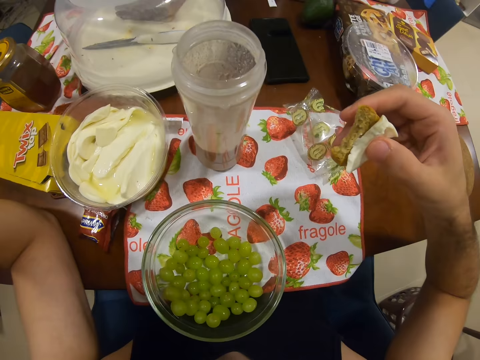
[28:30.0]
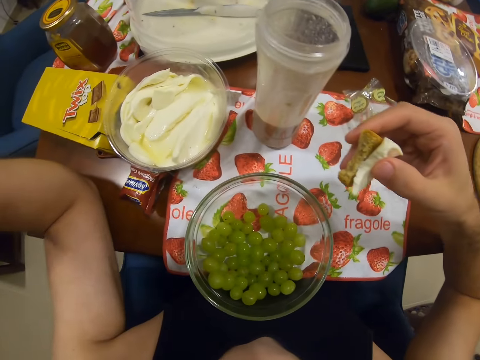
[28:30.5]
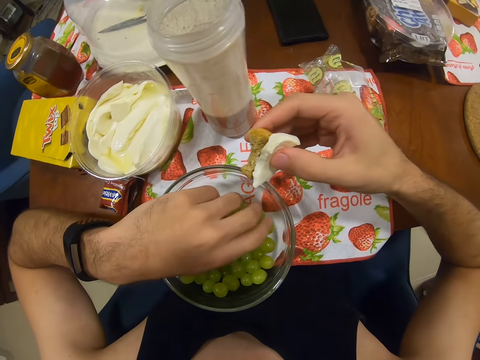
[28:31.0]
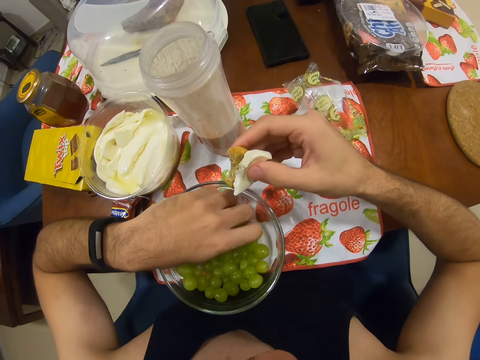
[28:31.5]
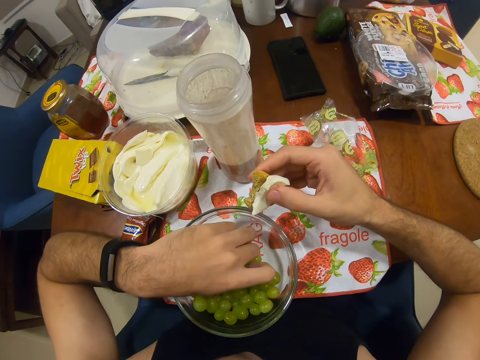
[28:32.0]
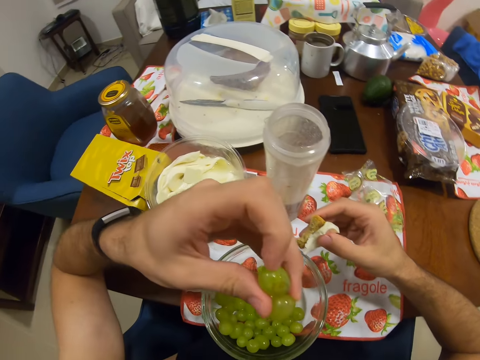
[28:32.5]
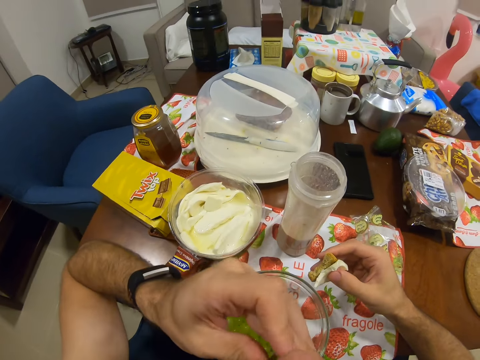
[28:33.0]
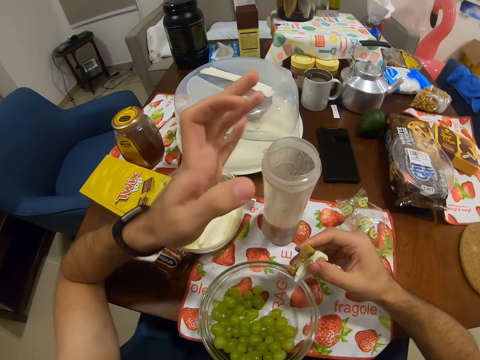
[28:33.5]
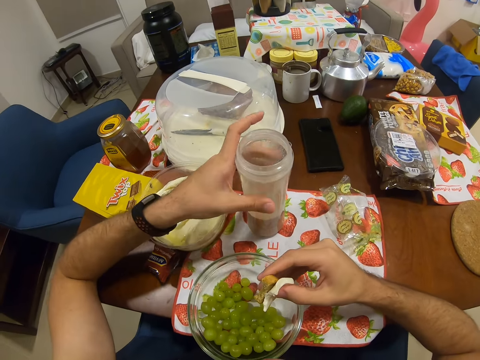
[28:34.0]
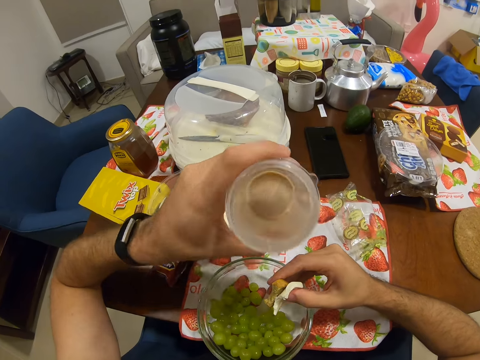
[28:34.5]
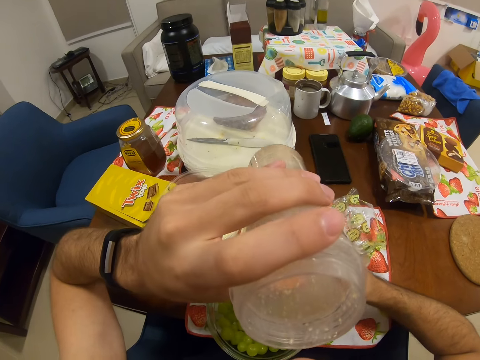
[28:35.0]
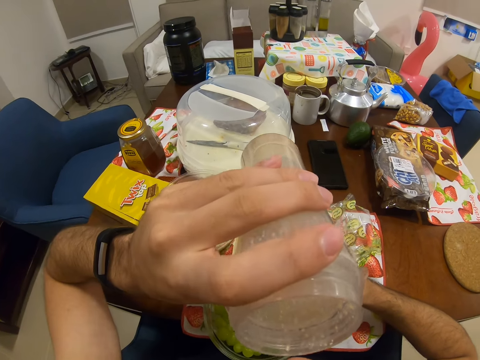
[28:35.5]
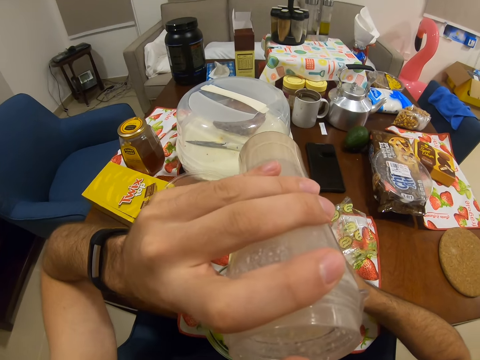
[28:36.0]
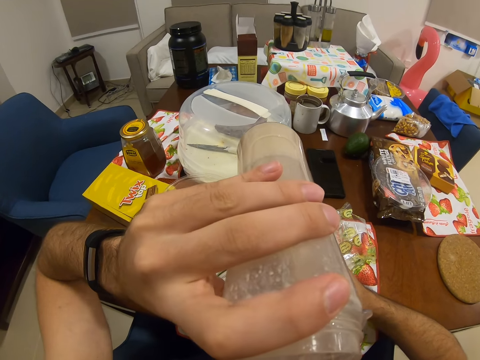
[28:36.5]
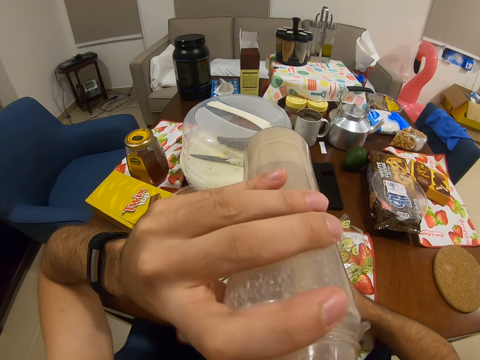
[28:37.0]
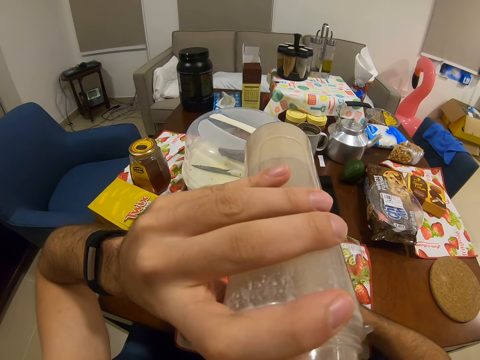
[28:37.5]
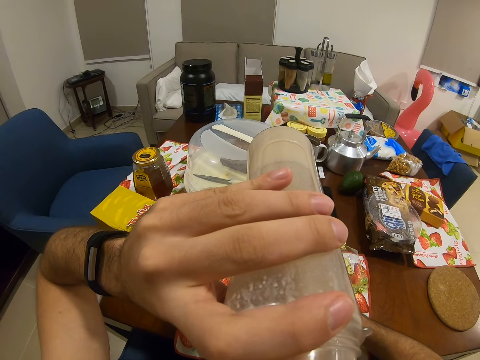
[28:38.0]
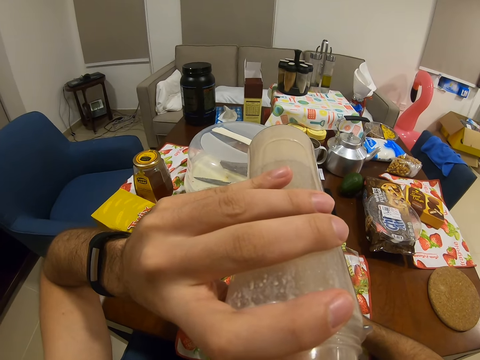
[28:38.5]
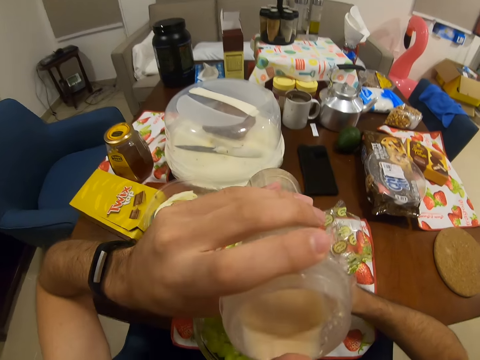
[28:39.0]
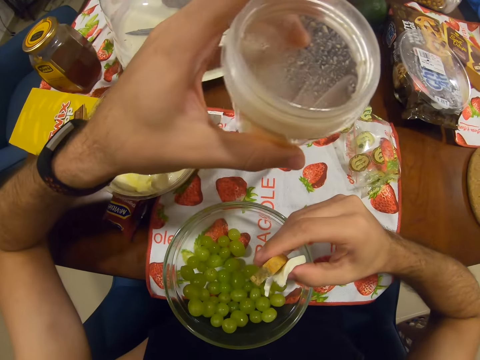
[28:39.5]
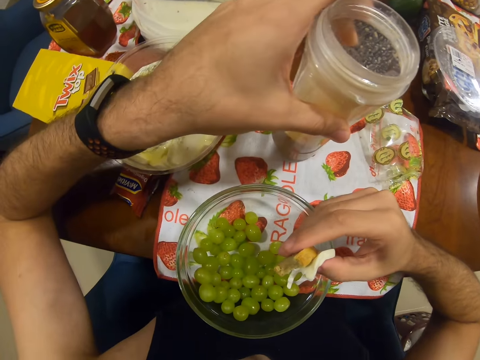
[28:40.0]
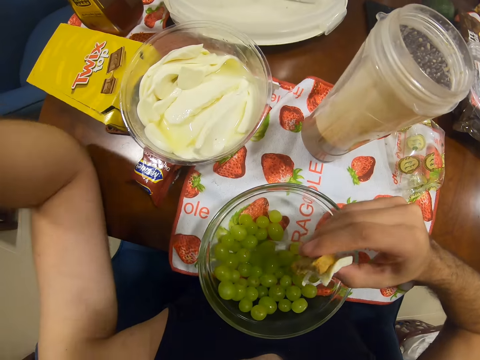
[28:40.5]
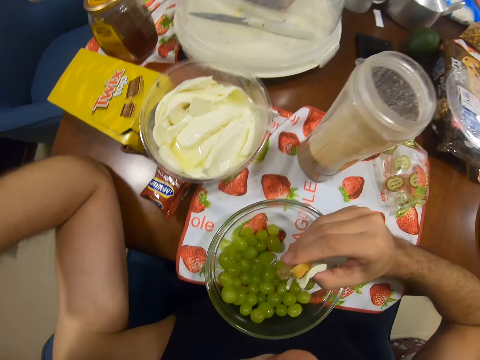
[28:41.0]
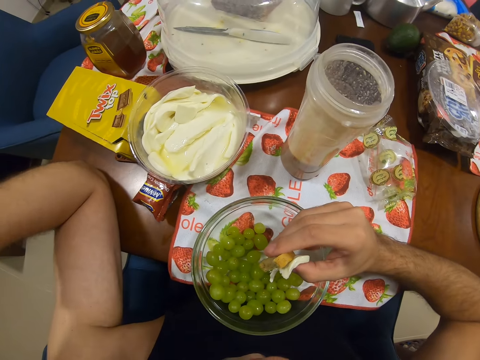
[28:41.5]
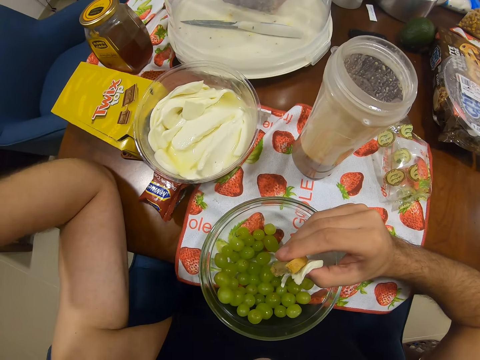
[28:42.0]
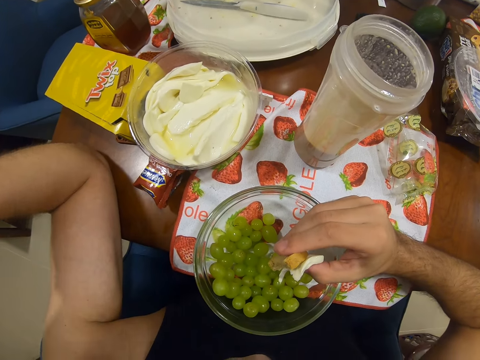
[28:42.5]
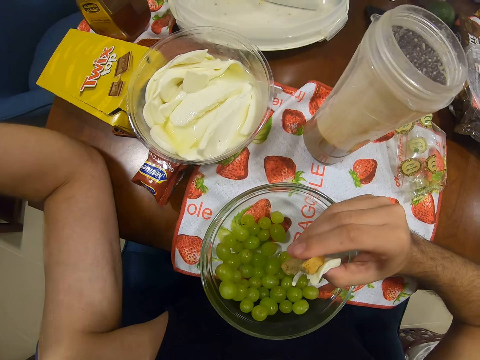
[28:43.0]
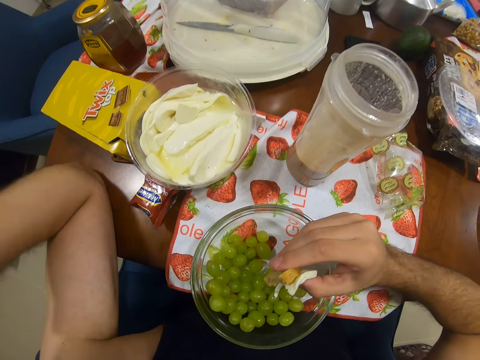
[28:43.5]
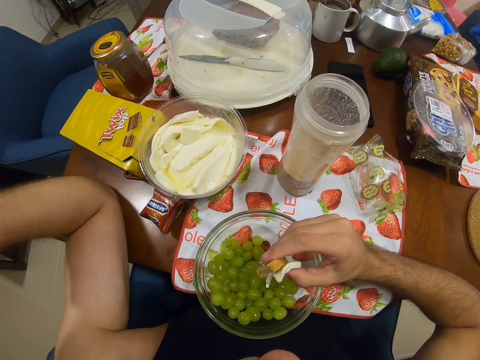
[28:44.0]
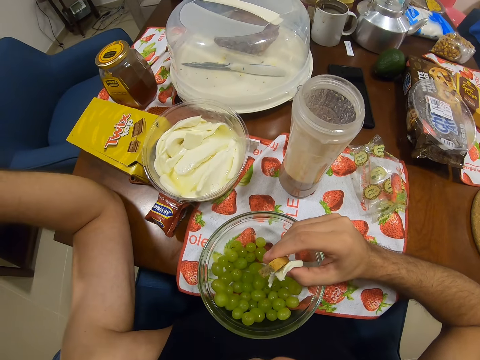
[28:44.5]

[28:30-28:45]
The camera wearer picks grapes. They eat the grapes. They pick up the smoothie and drink the smoothie. They put the smoothie on the table.

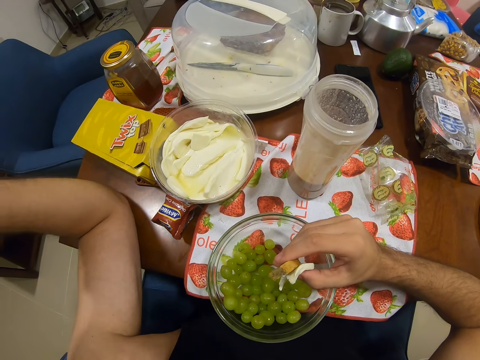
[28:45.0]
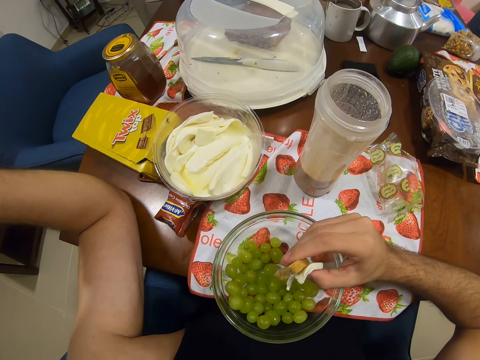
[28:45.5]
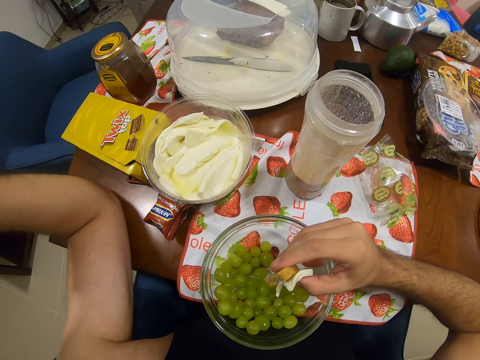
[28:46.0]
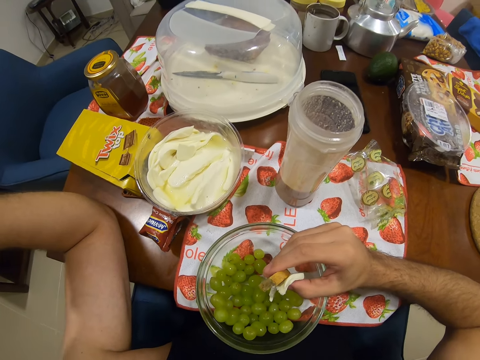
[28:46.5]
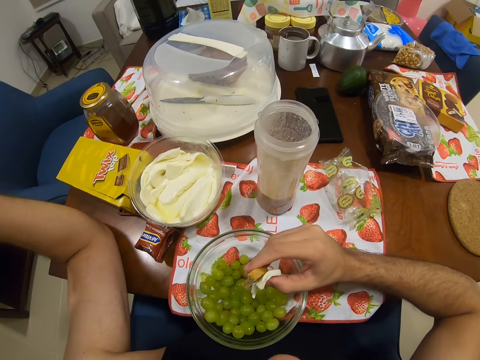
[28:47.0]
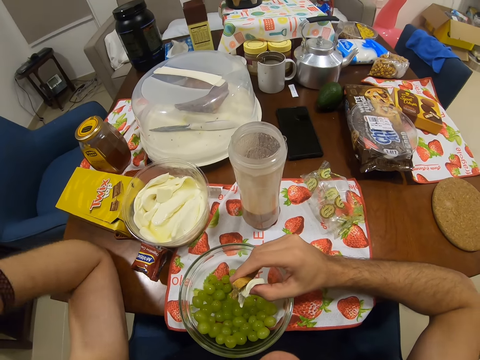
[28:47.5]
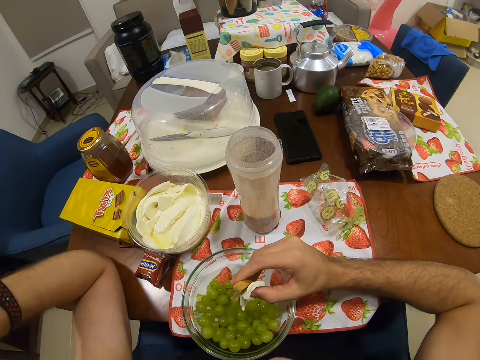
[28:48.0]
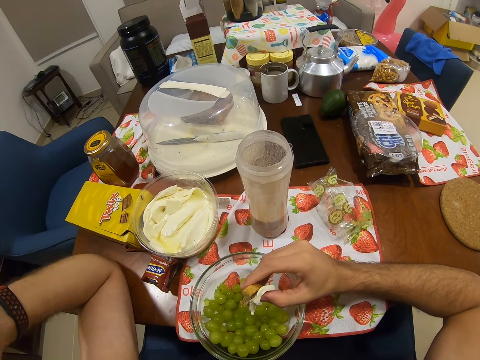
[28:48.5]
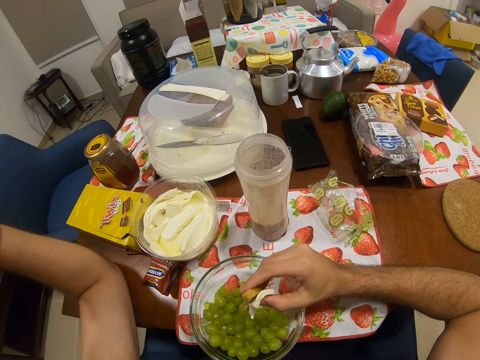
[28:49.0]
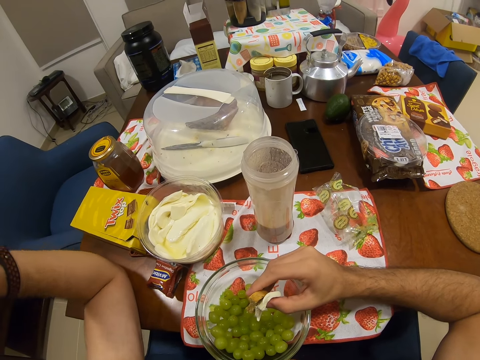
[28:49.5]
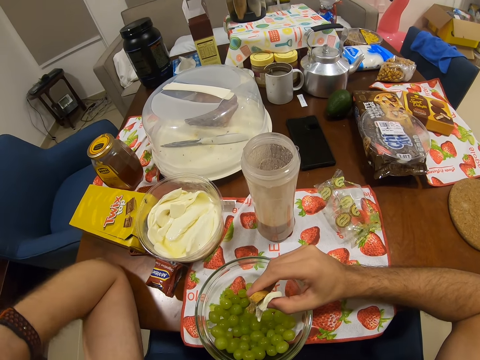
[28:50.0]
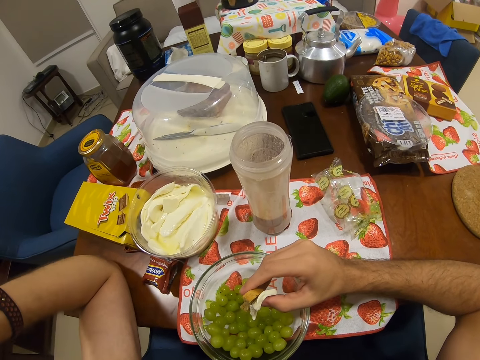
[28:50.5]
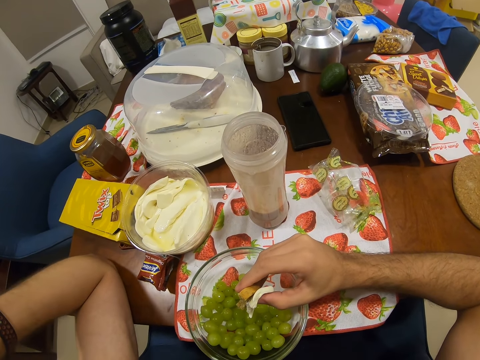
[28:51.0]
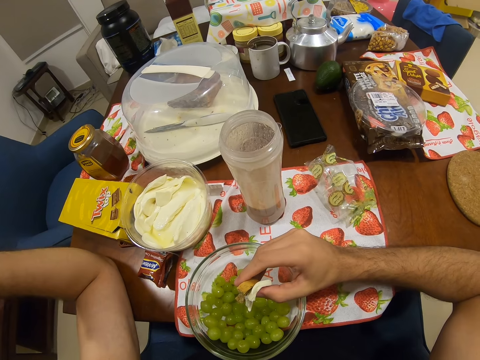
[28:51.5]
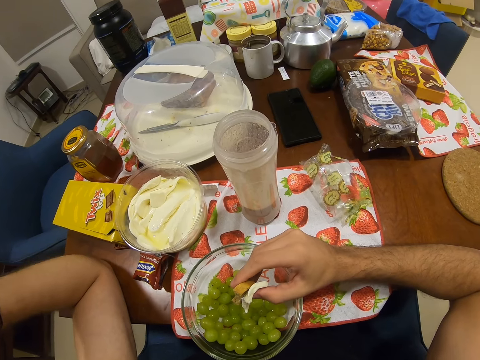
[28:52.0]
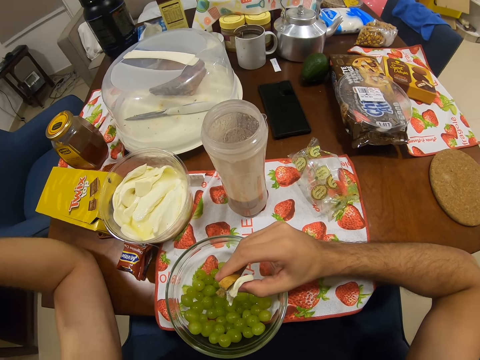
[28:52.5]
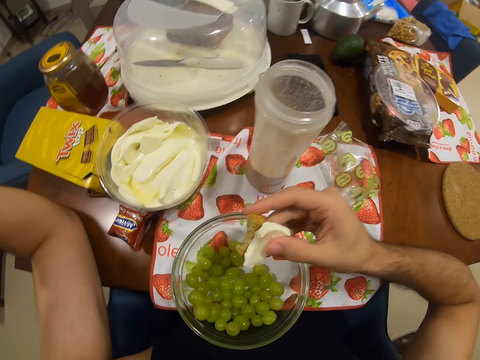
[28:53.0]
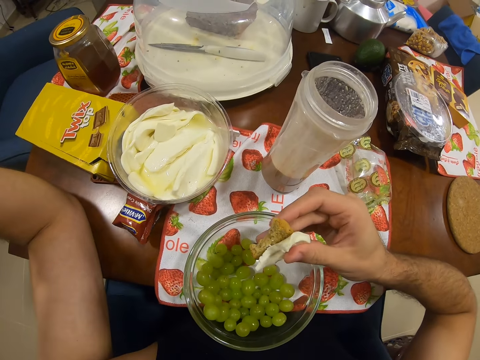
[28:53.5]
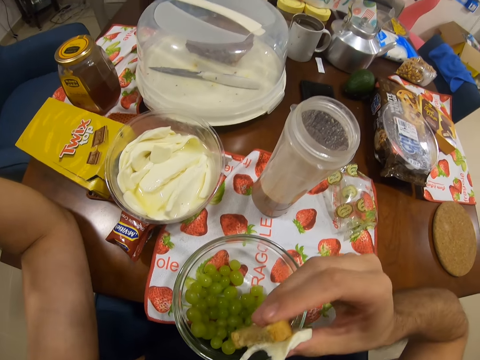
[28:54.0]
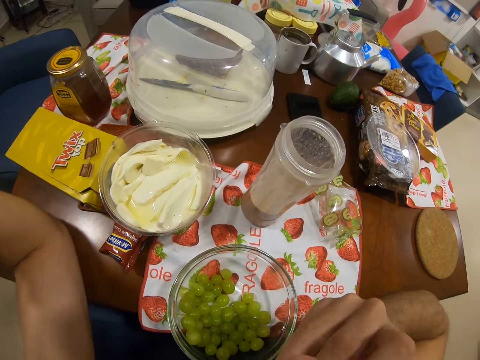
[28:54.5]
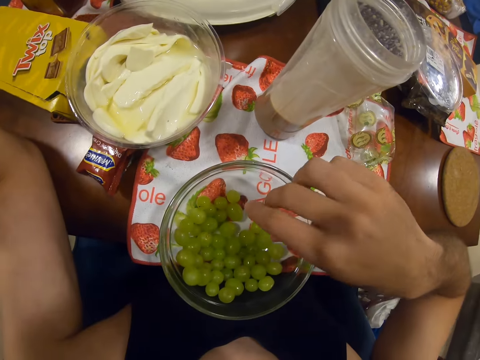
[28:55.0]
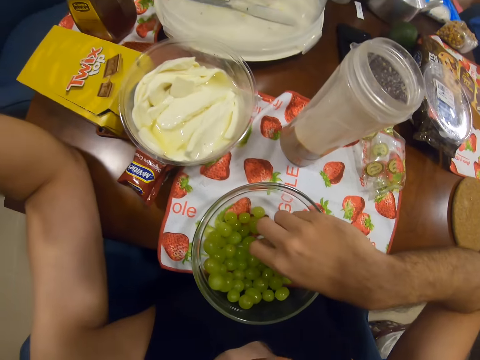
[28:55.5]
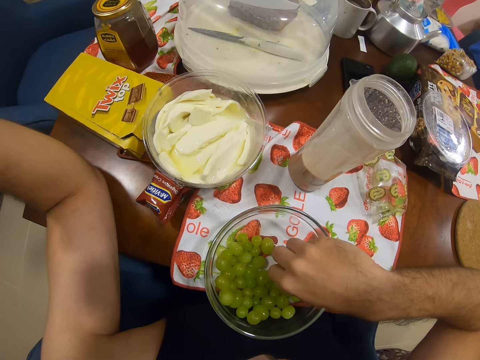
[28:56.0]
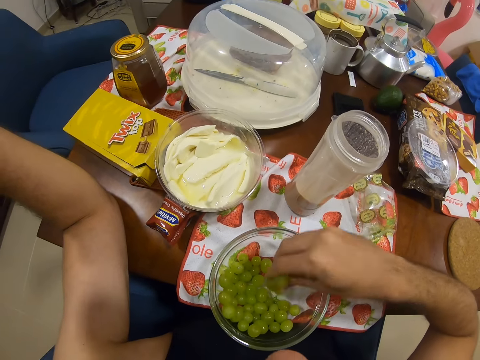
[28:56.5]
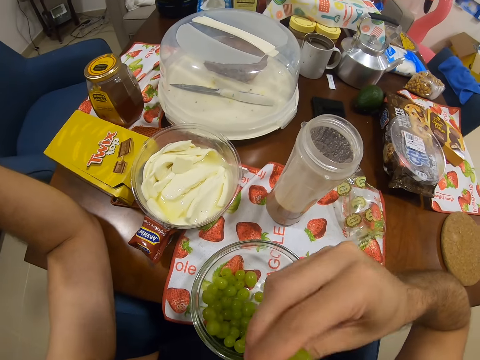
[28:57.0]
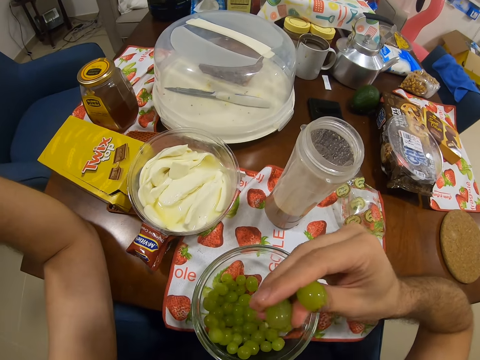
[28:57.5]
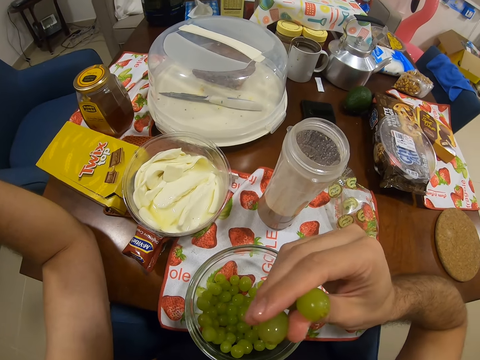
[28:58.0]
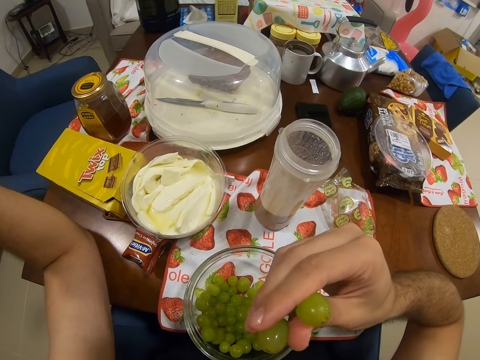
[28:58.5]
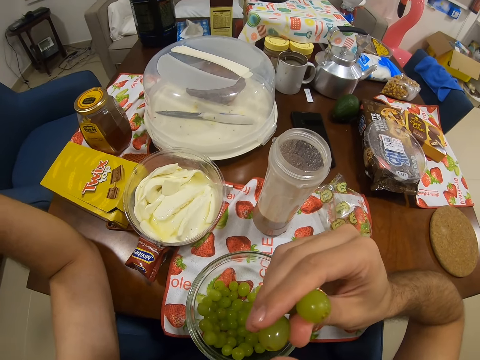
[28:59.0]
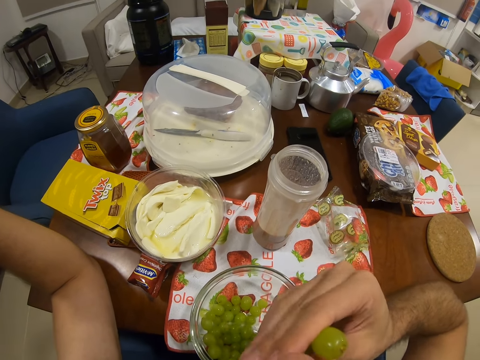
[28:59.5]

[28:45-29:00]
The camera wearer eats a cookie. They eat the cheese and bread. They pick grapes. They eat the grapes. They pick the grapes again.
